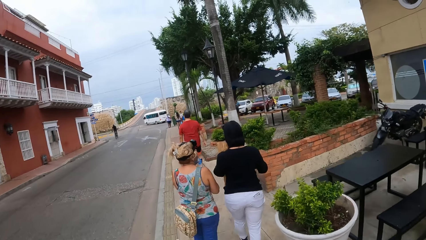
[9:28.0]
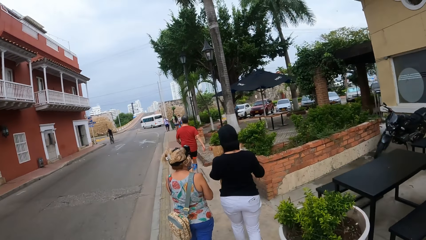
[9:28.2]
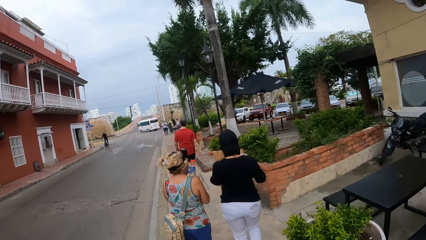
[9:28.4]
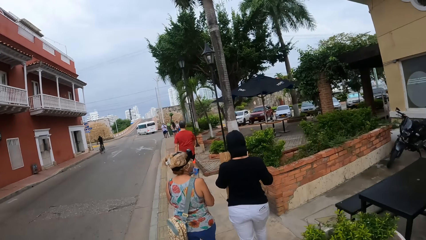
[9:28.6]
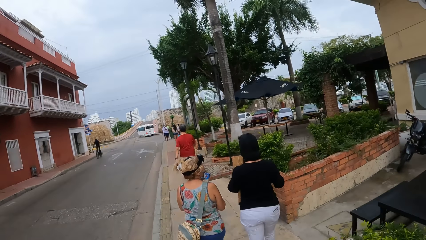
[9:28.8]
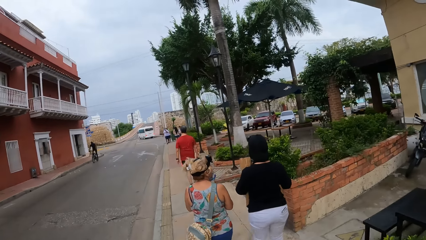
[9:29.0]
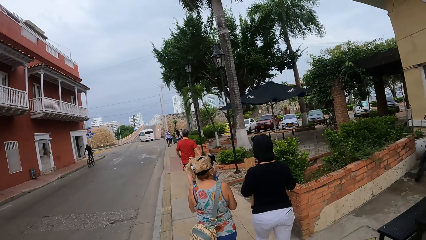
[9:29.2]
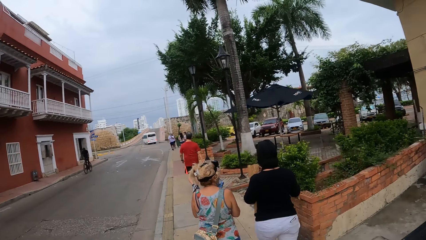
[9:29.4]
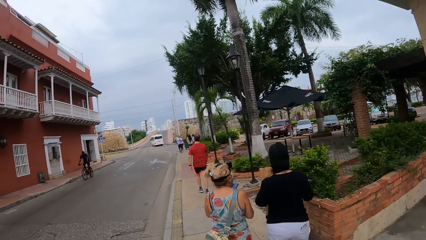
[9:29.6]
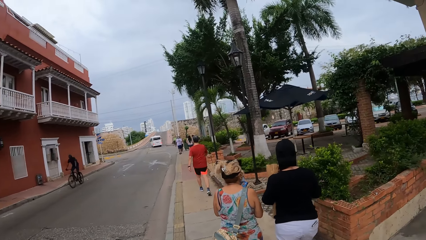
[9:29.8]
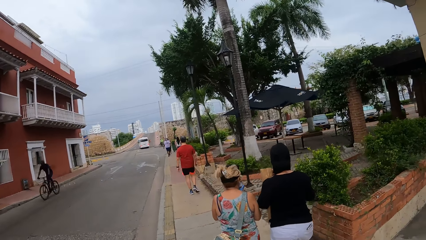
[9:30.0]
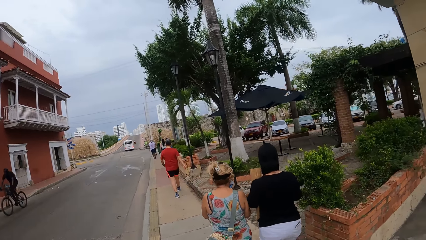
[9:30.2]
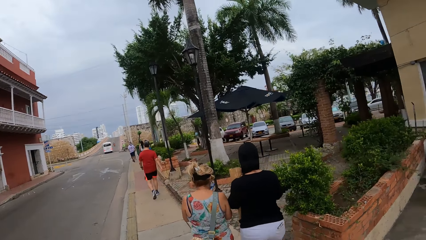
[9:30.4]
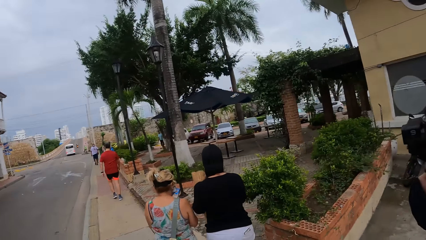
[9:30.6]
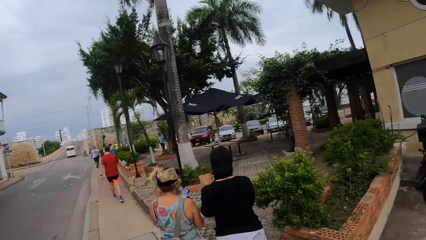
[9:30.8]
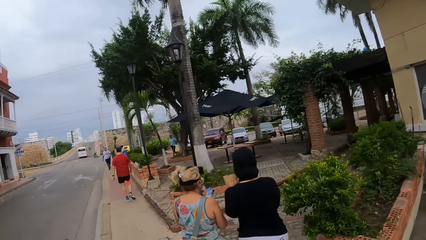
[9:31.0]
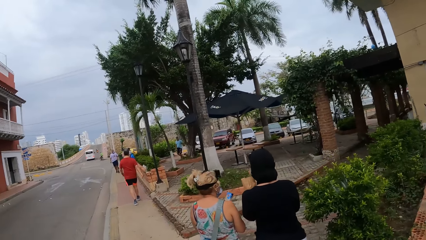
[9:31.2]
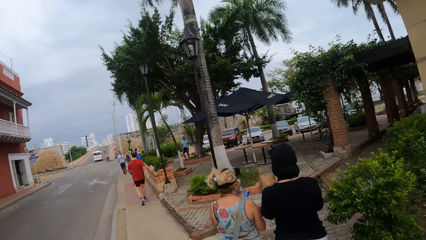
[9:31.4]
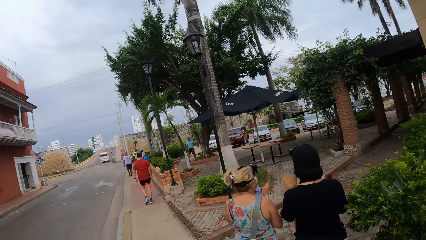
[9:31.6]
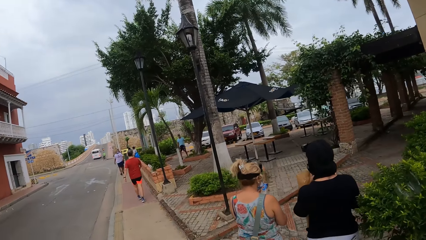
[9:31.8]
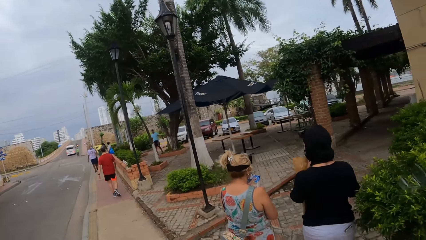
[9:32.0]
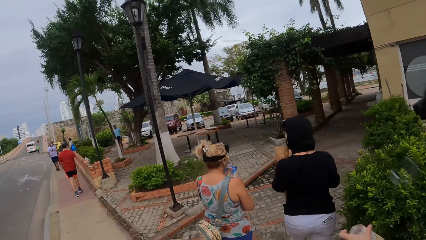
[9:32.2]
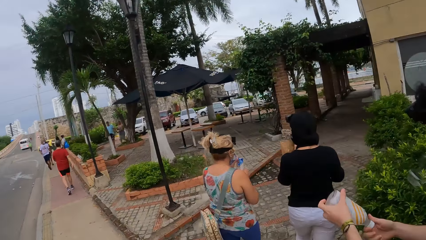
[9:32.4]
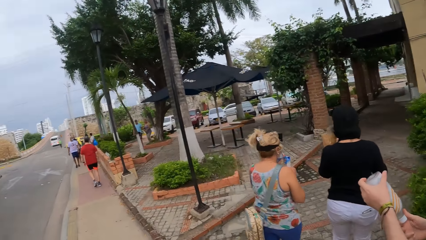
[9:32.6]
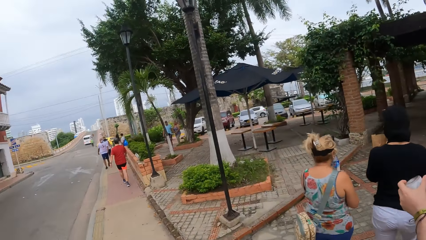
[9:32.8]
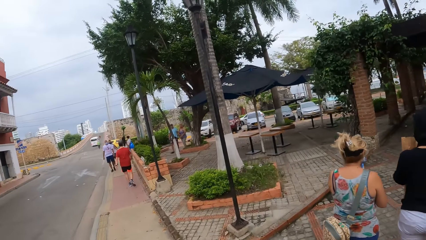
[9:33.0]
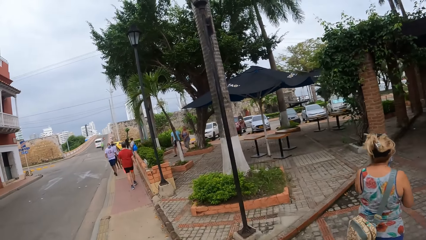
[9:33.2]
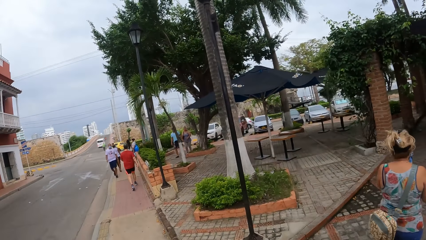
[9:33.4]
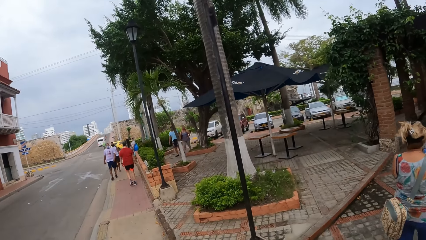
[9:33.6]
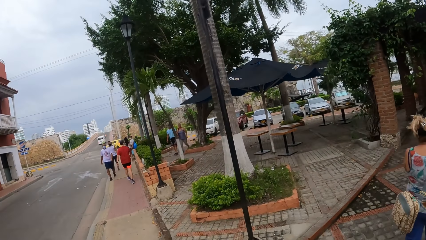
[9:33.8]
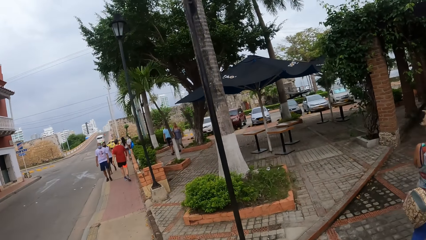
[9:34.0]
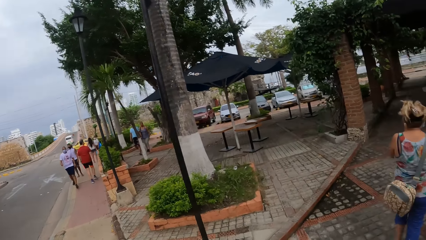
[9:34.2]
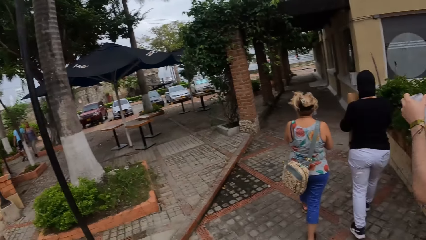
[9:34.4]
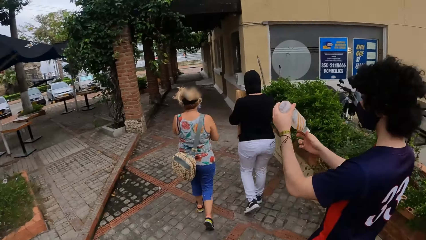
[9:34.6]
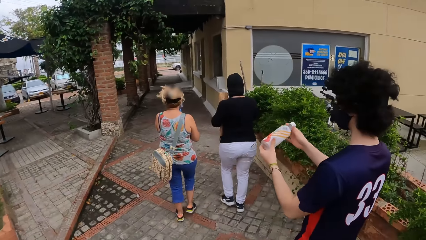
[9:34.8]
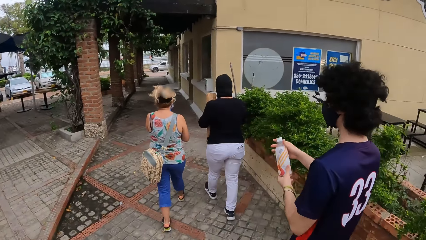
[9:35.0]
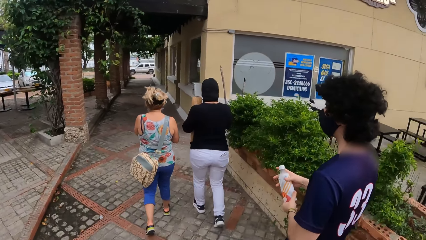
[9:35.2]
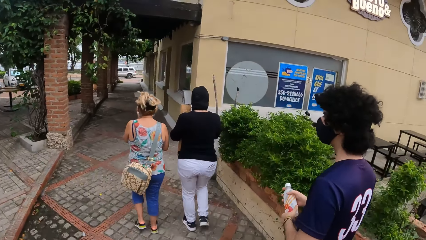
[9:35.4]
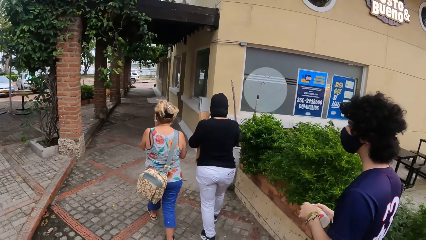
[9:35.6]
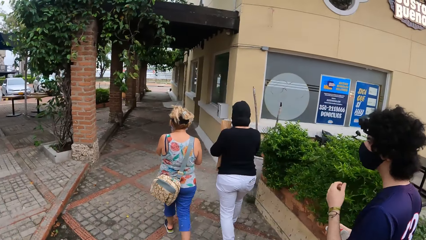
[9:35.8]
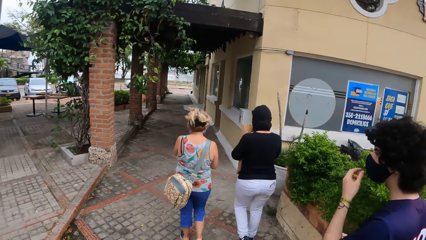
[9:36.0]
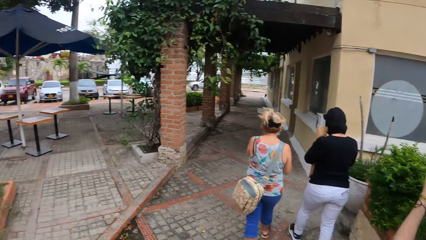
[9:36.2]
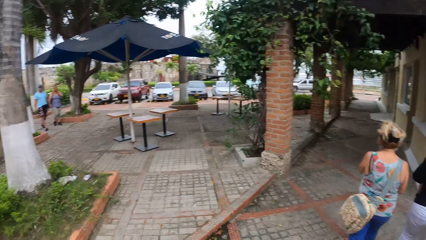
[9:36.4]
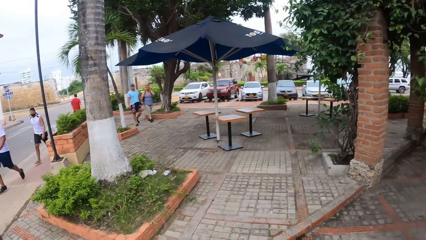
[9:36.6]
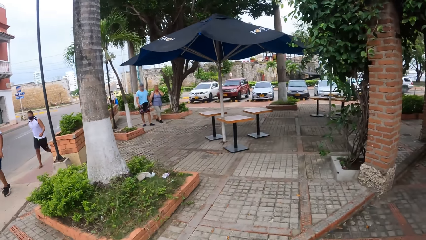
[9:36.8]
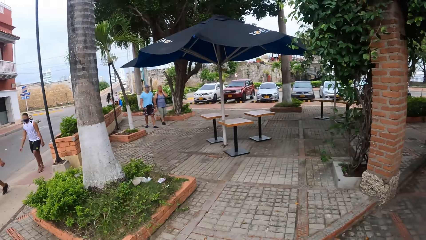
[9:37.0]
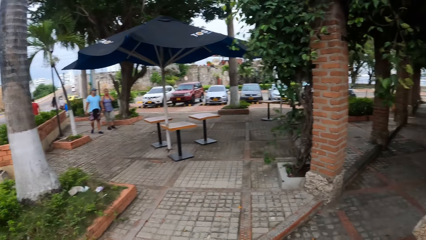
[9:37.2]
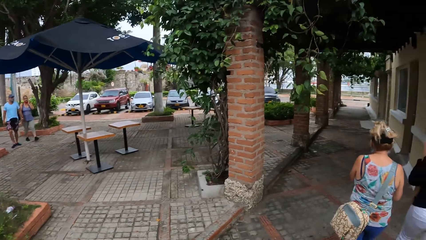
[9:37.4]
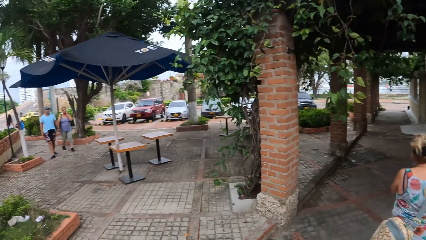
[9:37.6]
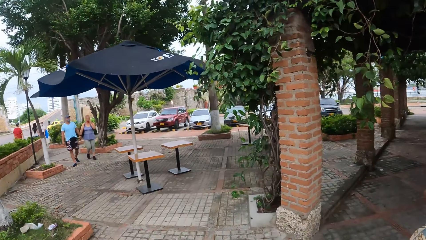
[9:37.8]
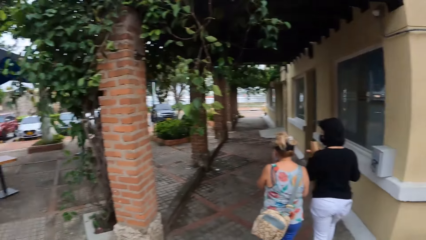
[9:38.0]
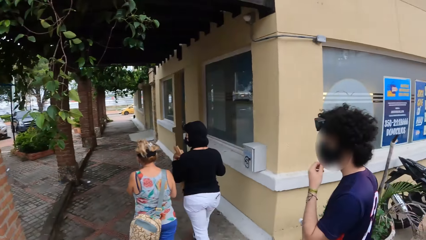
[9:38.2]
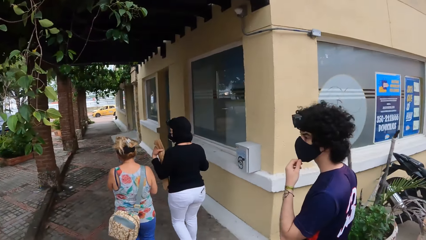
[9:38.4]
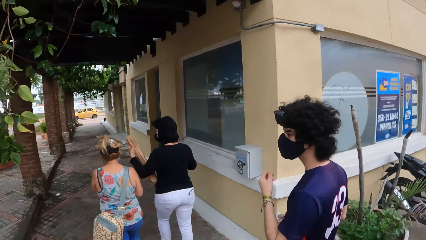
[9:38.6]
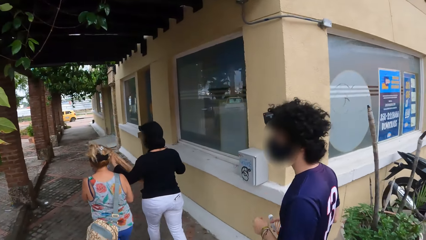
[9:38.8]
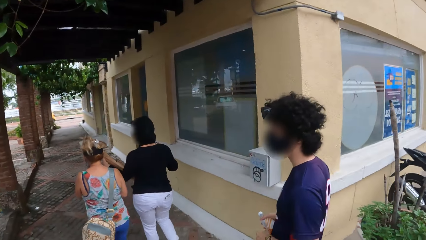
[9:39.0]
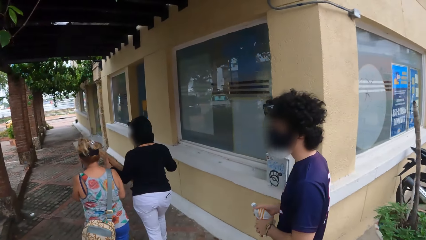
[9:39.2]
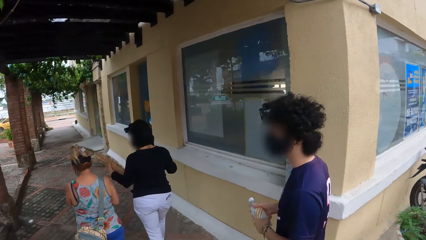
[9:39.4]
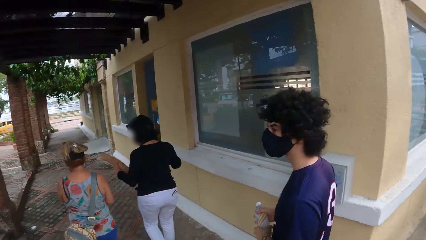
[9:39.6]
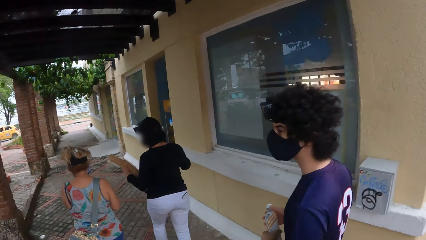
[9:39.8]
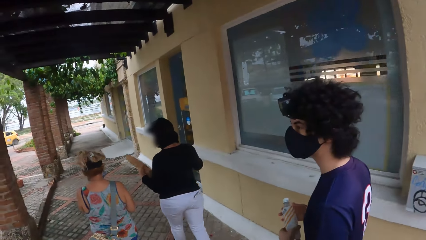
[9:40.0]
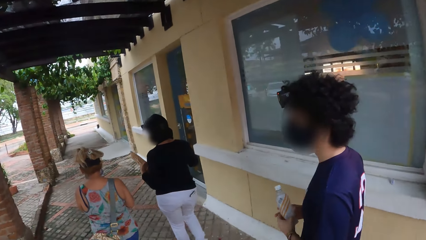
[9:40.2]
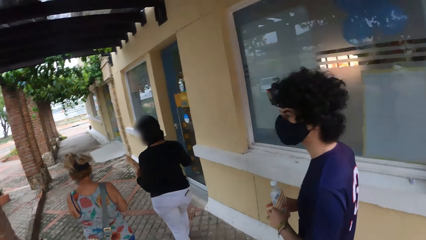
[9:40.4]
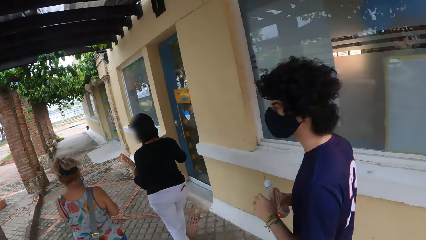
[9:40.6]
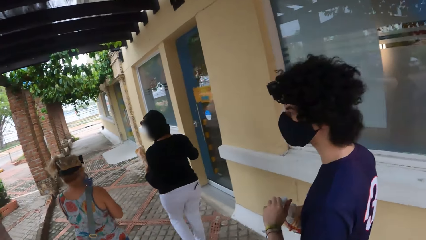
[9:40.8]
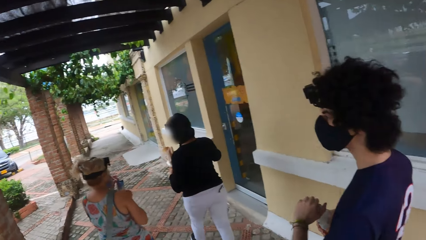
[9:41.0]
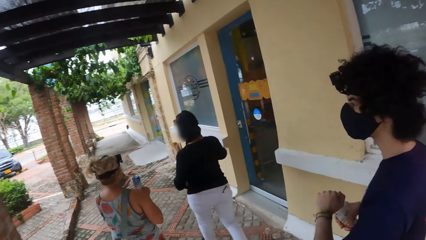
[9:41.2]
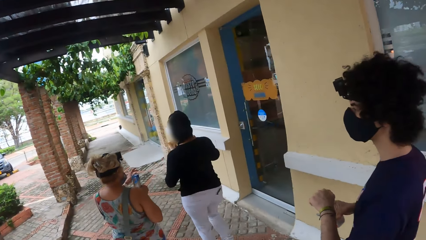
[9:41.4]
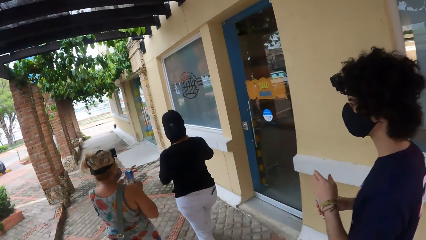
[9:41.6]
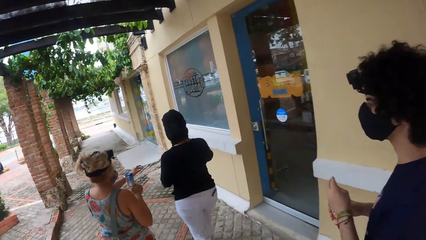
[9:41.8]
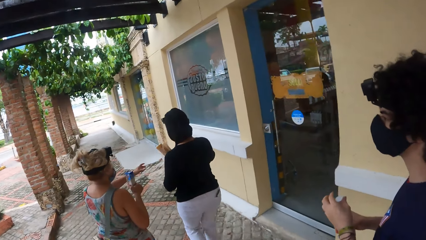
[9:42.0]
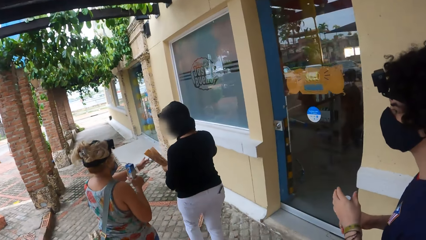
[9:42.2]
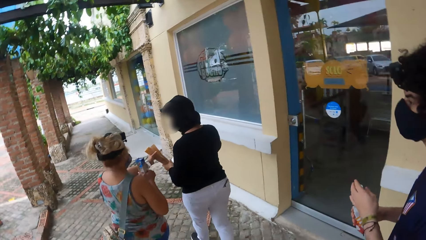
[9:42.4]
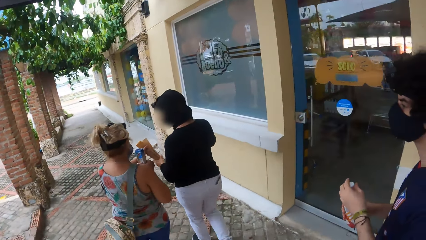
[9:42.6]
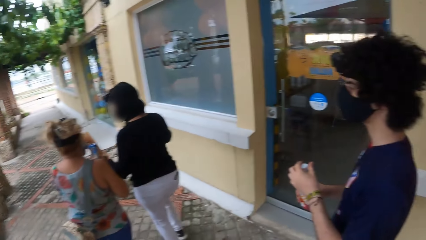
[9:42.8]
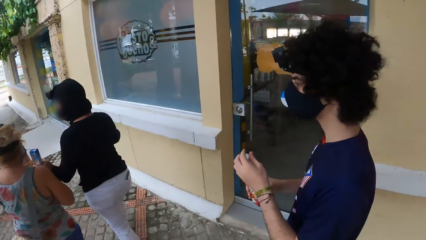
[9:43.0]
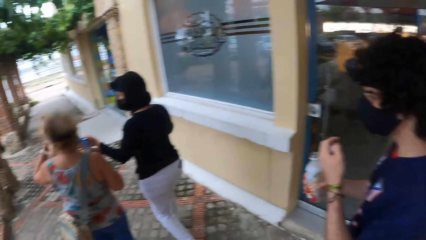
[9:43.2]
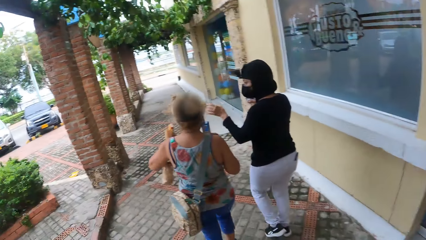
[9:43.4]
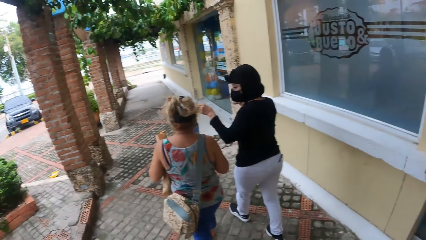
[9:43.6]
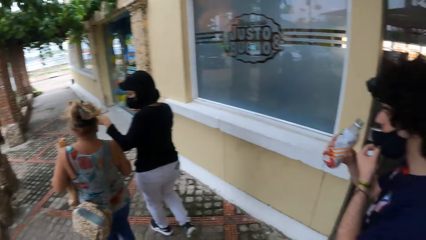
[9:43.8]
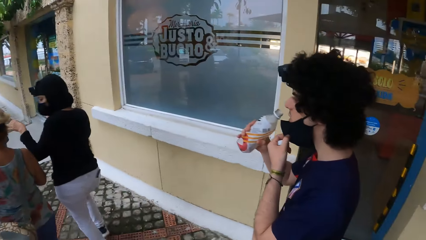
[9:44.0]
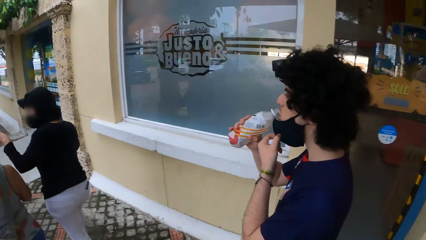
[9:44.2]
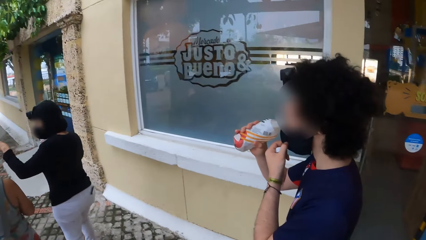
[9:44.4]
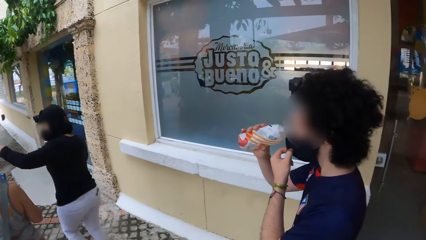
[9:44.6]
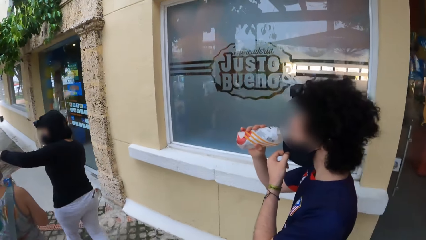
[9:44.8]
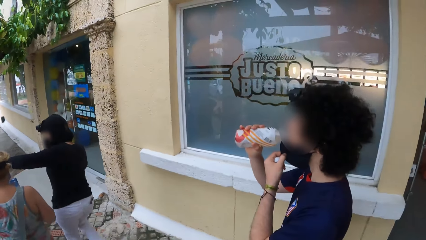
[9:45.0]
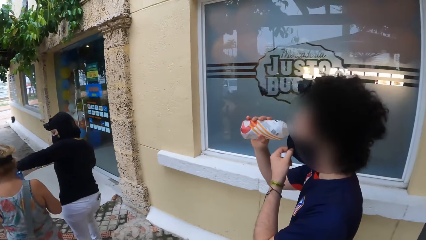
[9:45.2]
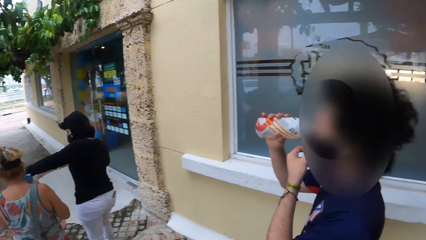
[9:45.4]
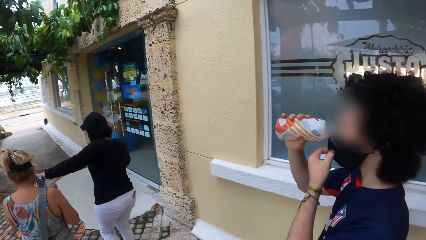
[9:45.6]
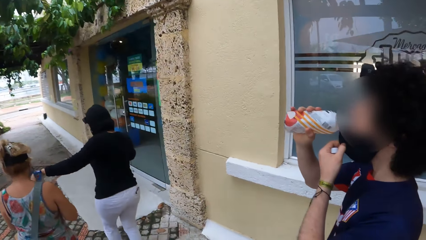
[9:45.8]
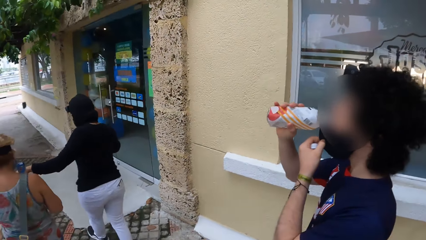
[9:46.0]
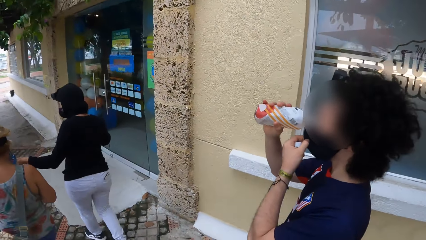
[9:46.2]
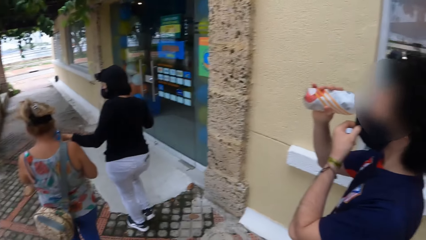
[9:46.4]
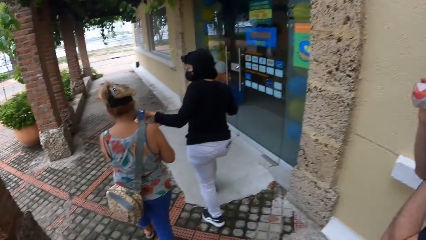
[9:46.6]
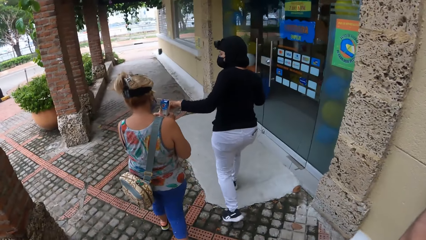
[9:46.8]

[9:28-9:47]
A man lifts up a bottle in the hand. The camera wearer, two persons and the man walk down the road. The man lifts up the bottle in the hand again. The camera wearer, the two persons and the man walk down the road again. The camera wearer looks around. They walk around. The man opens the lid of the bottle with the hand. The man drinks something from the bottle.
